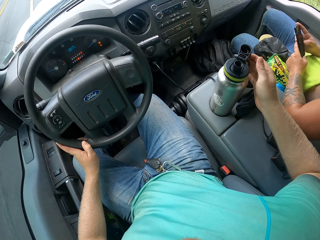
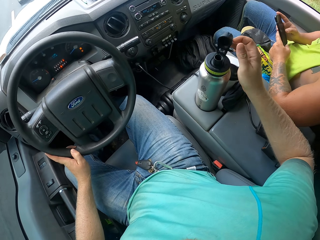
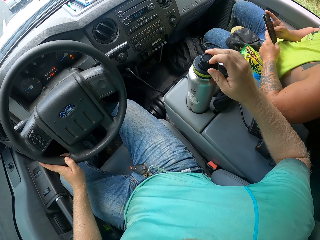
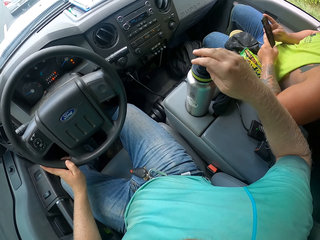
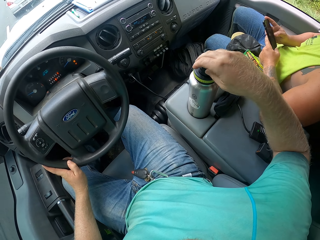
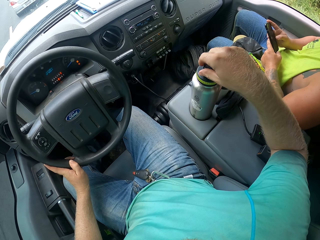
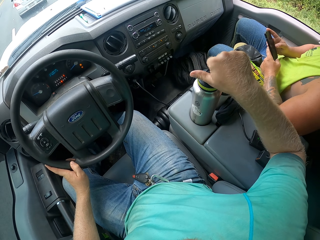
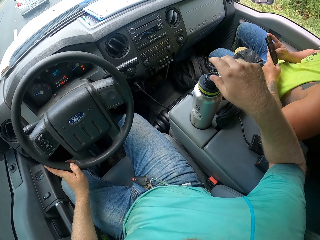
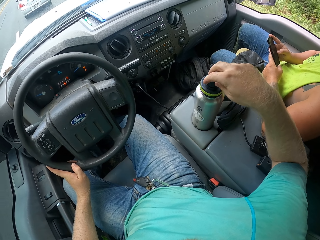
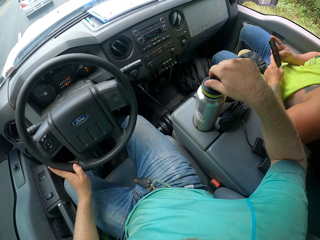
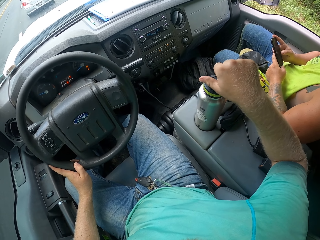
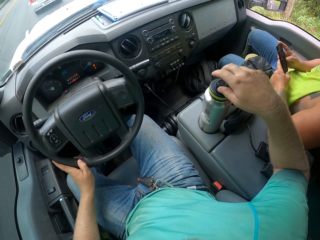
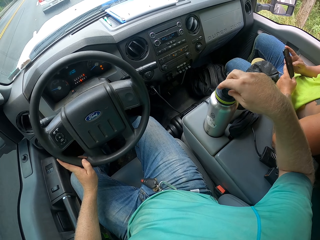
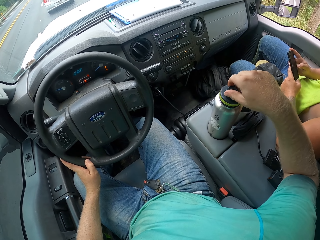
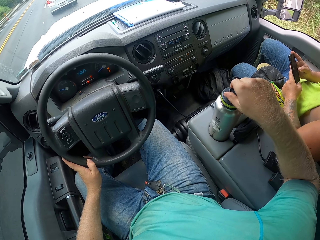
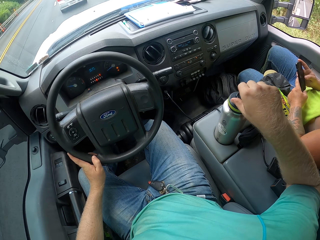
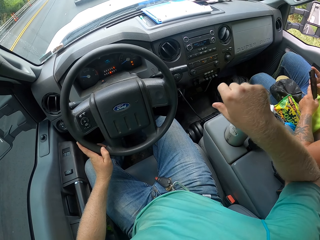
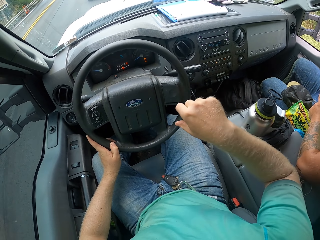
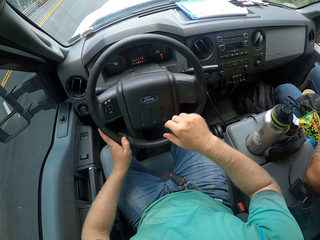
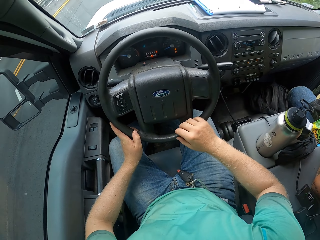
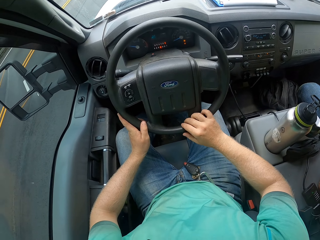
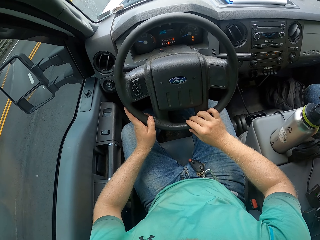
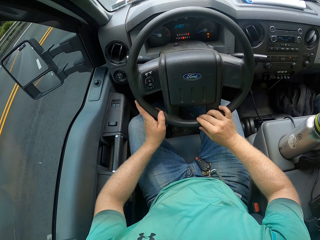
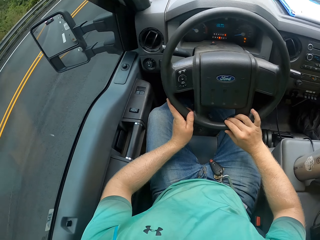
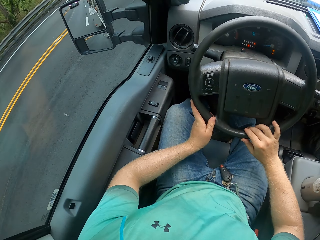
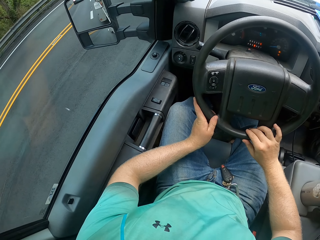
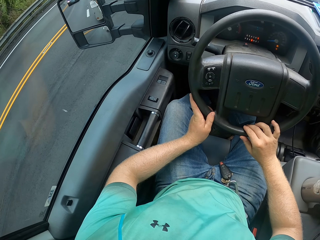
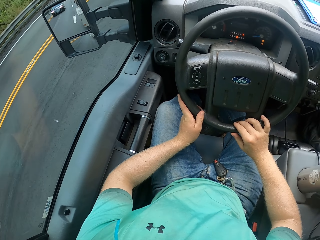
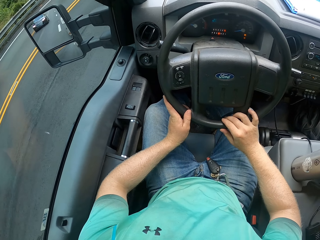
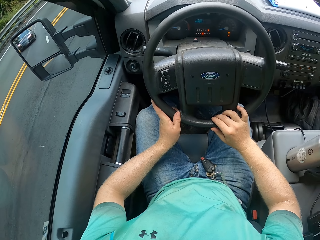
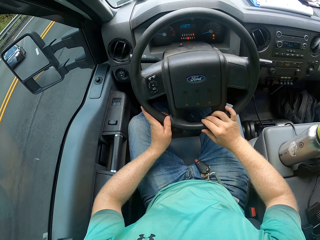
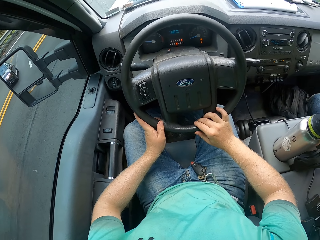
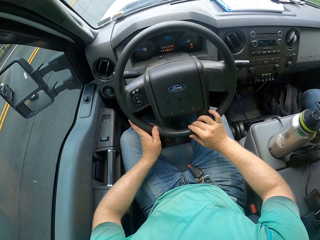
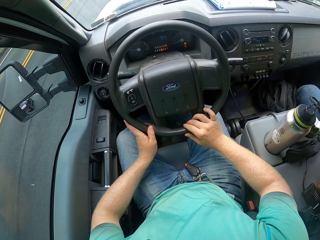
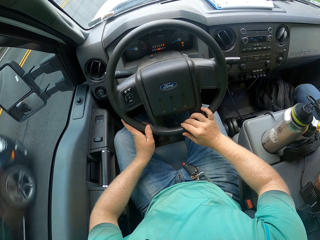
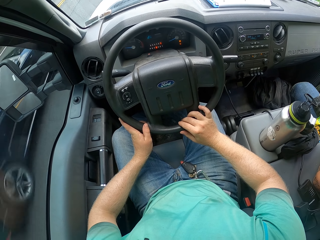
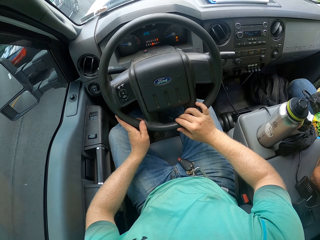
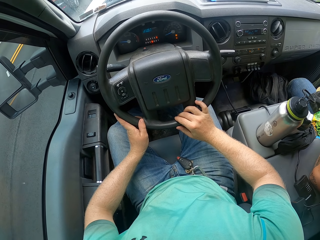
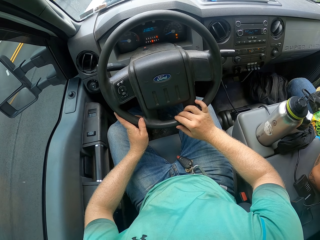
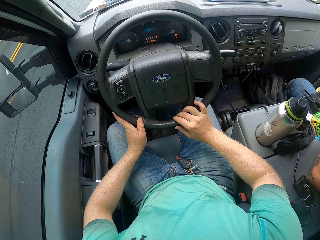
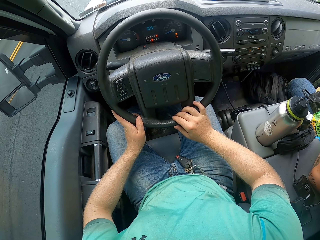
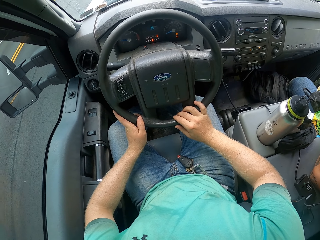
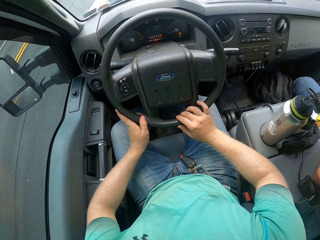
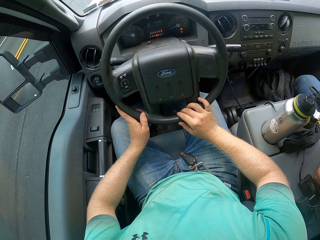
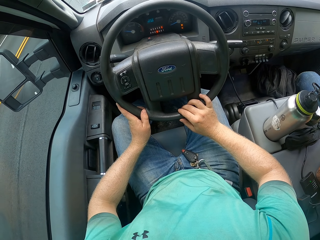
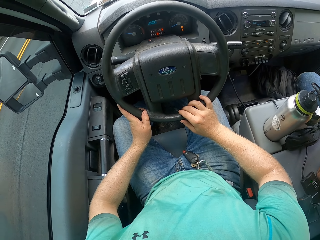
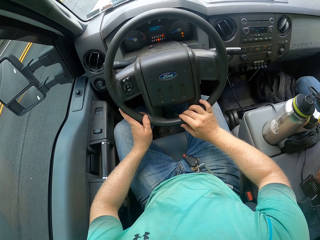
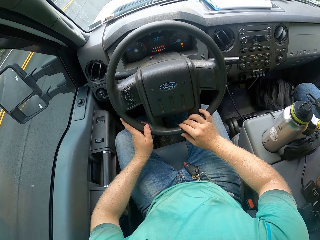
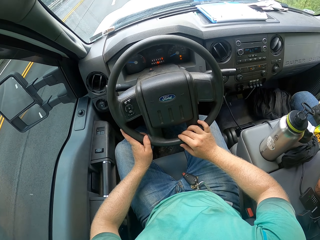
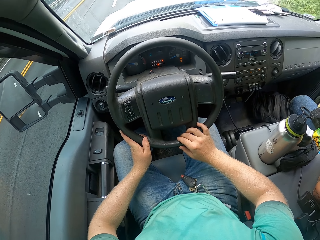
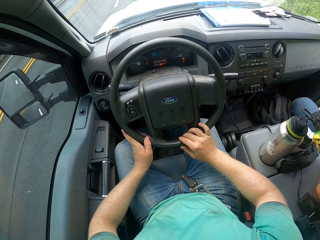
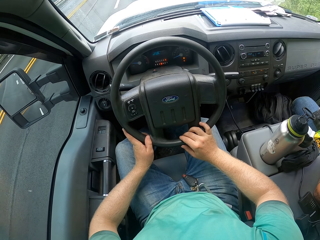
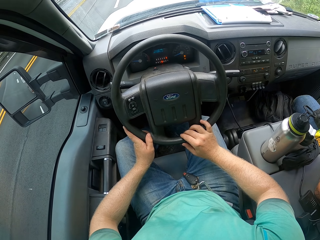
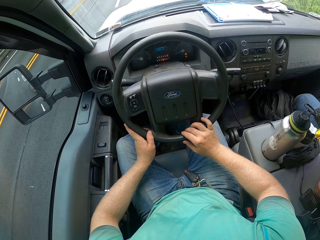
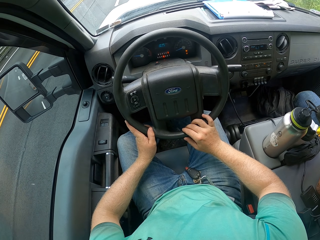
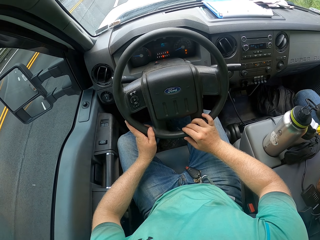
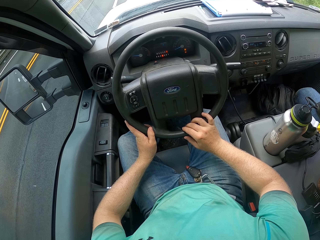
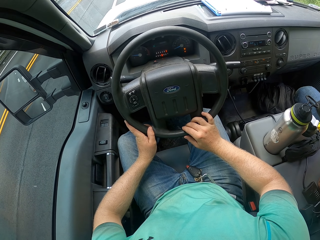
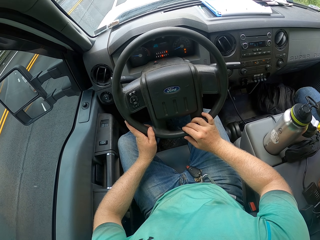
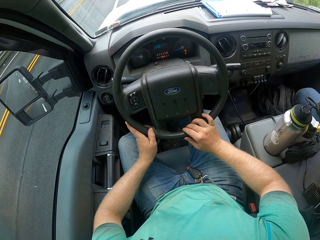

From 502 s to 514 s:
The camera wearer covers the flask with his right hand. He holds the steering wheel with both hands. He drives the car. A black car drives past the camera wearer.

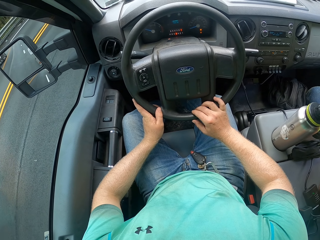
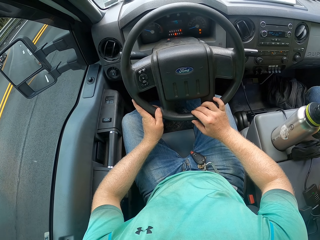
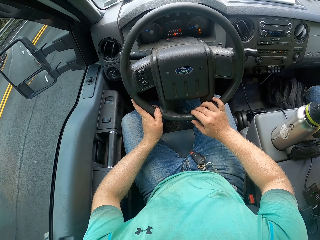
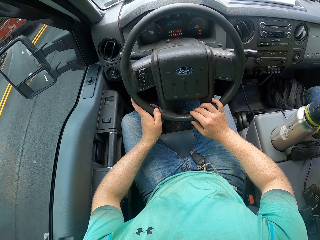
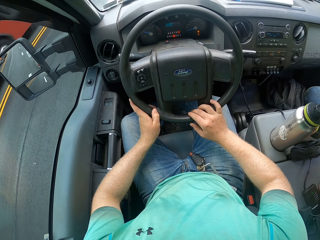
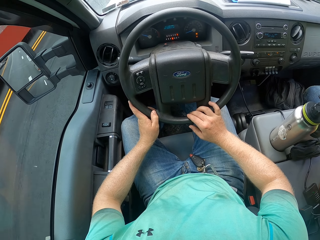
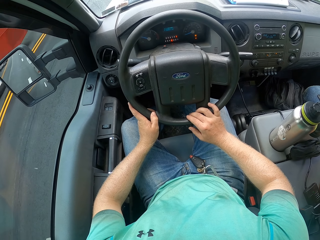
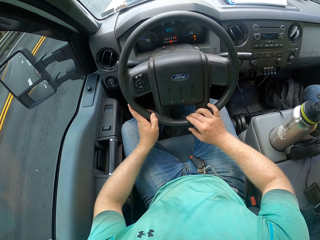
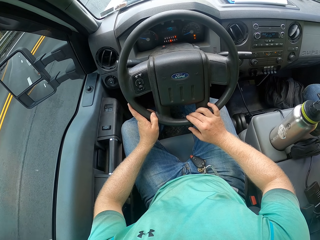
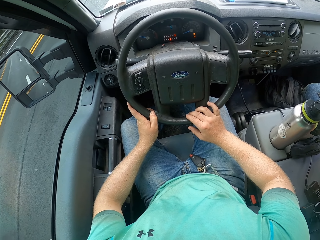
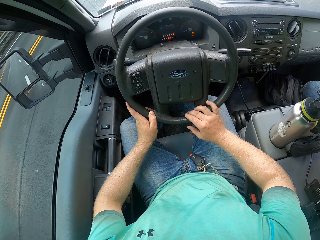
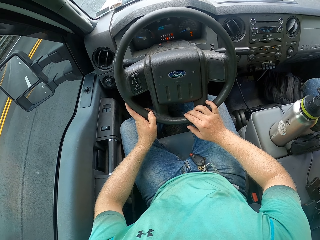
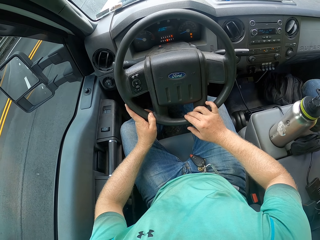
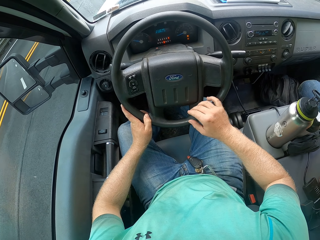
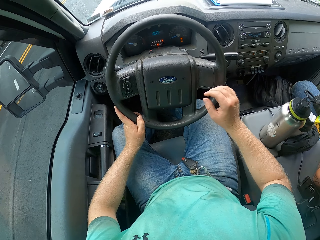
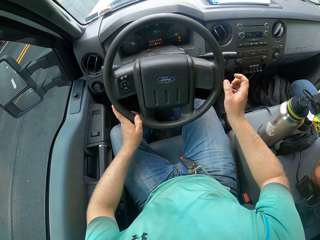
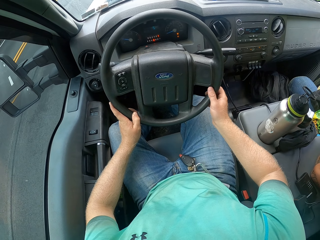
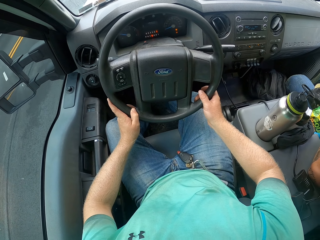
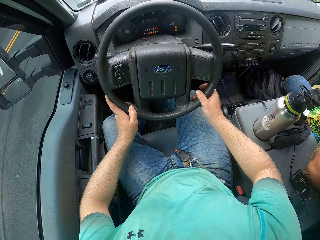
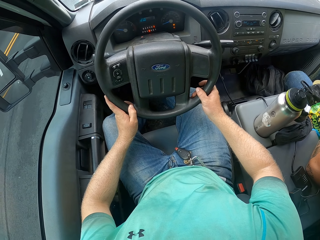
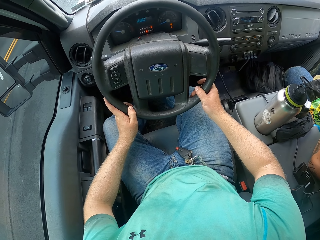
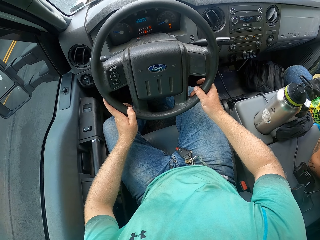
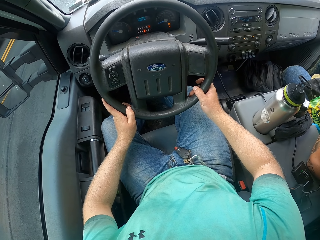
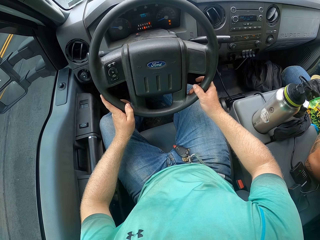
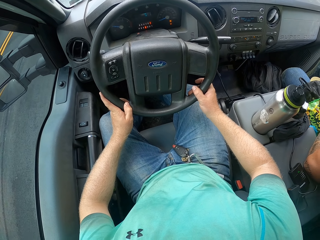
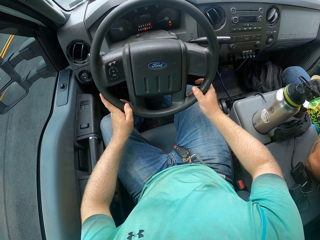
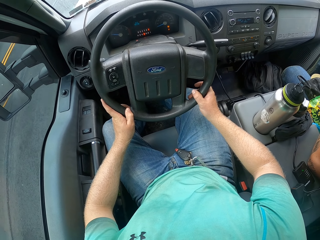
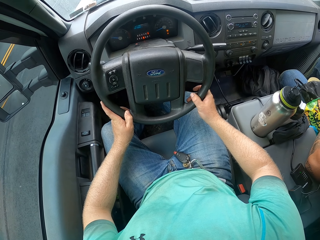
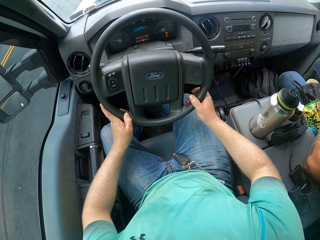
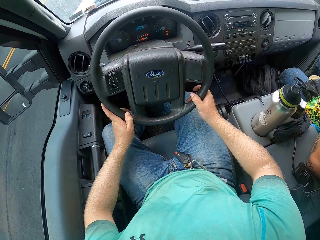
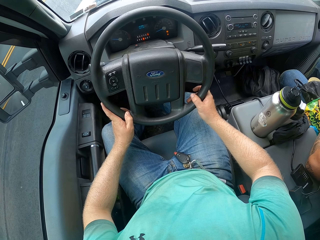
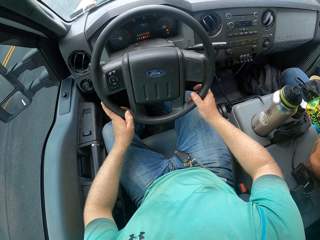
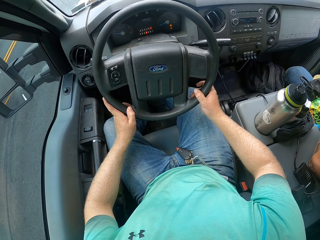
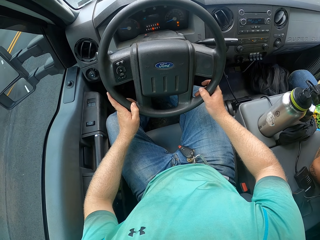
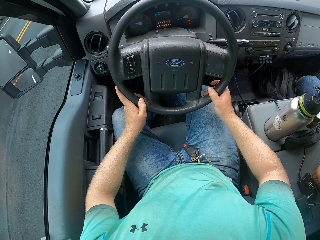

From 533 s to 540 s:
The camera wearer drives the car with both hands on the steering wheel.

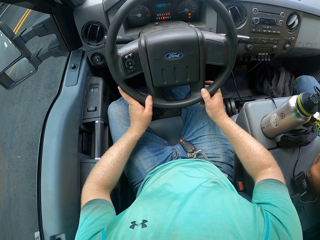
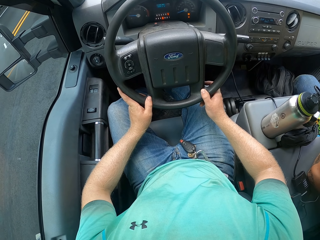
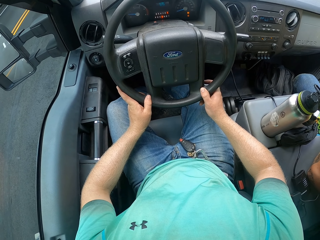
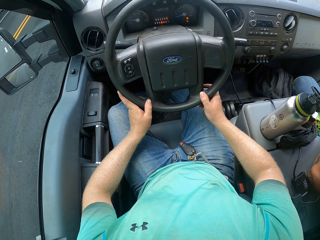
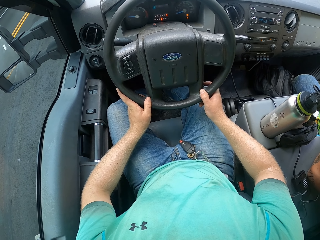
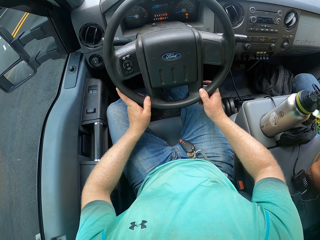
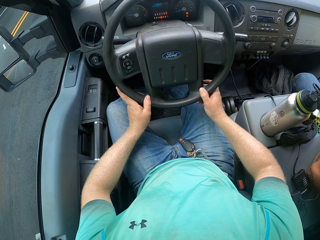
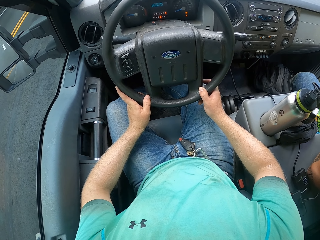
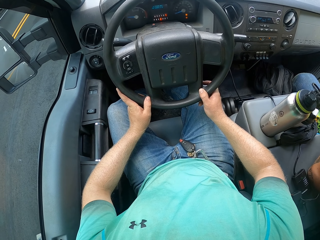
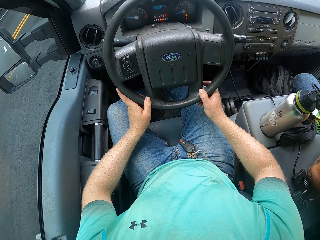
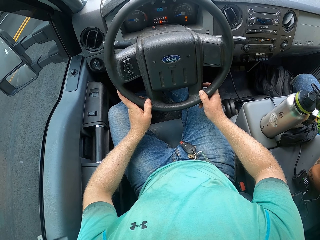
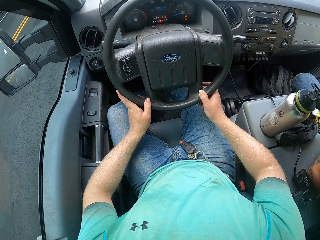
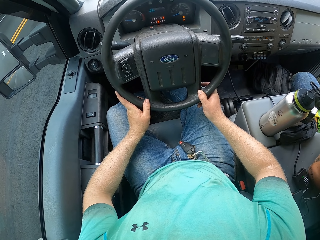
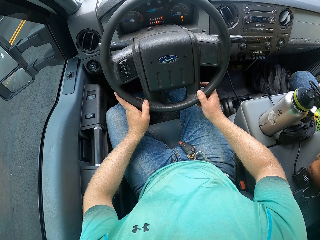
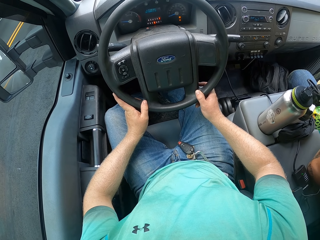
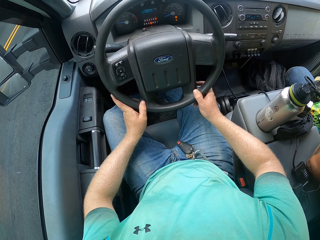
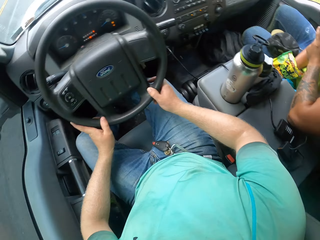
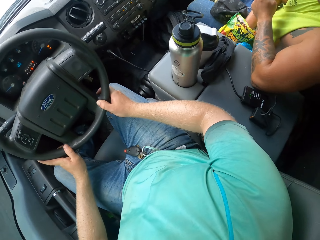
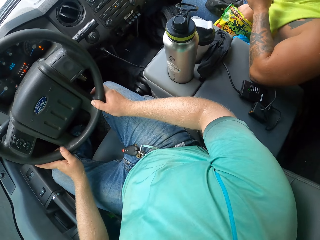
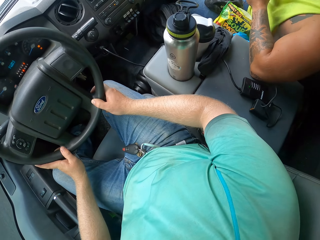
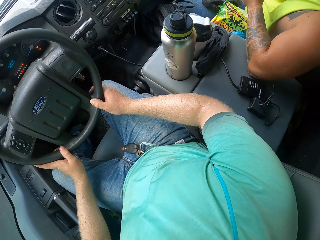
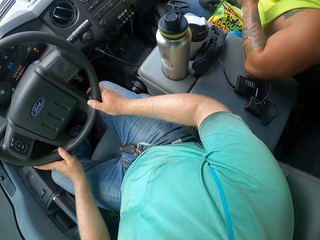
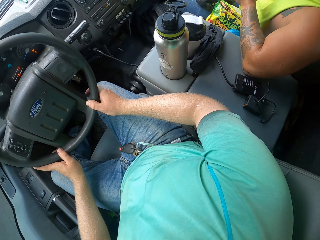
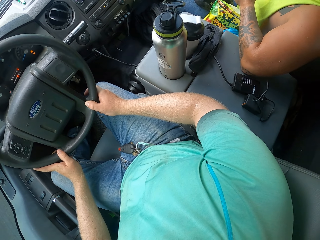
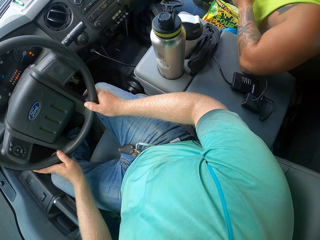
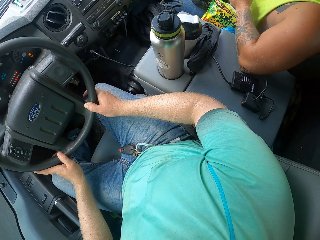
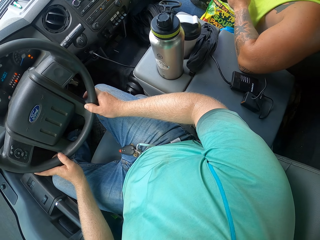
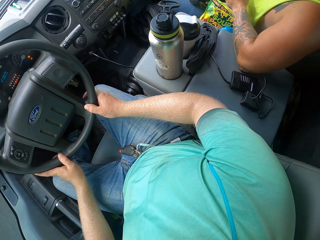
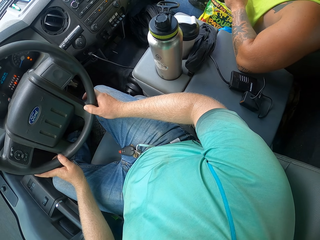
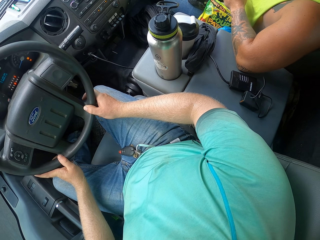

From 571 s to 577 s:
The camera wearer stops the car. A man picks a candy from a candy pack with his right hand. The camera wearer turns to the man.
